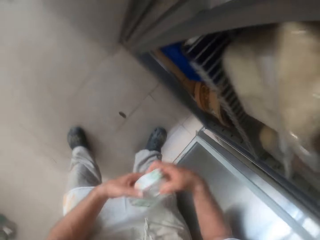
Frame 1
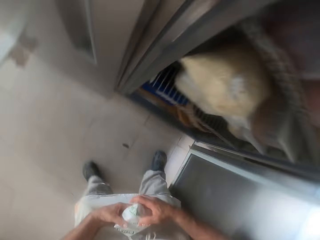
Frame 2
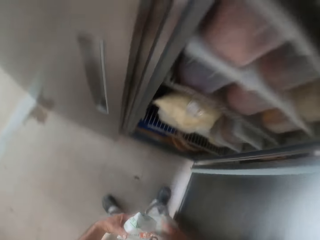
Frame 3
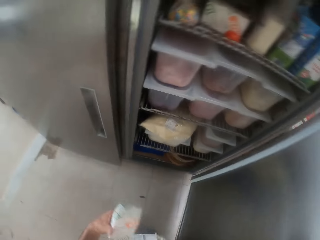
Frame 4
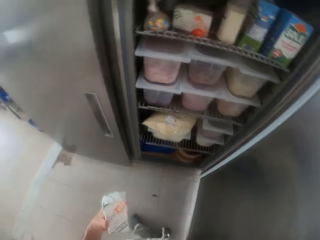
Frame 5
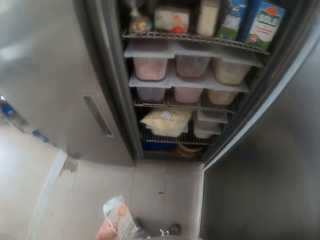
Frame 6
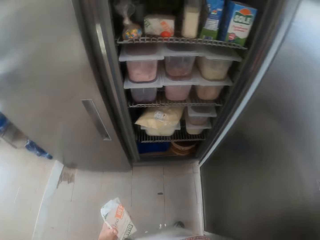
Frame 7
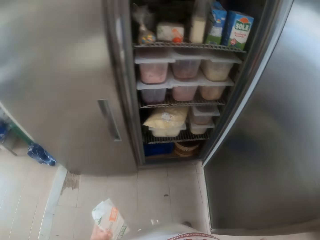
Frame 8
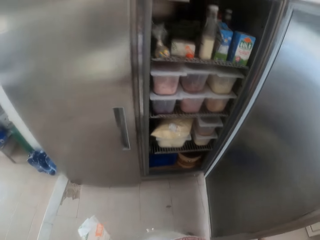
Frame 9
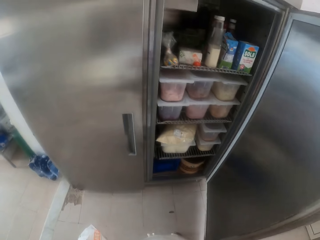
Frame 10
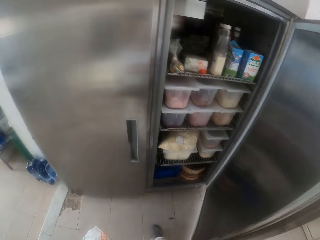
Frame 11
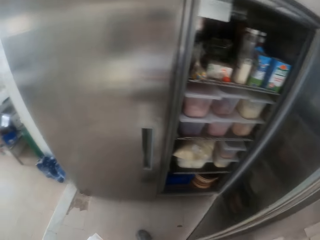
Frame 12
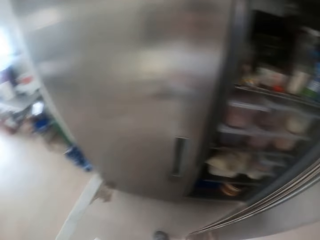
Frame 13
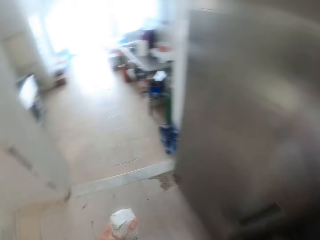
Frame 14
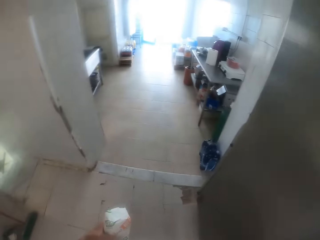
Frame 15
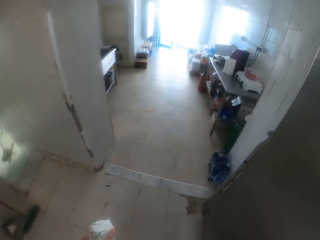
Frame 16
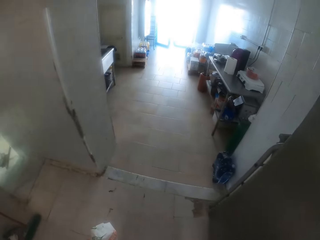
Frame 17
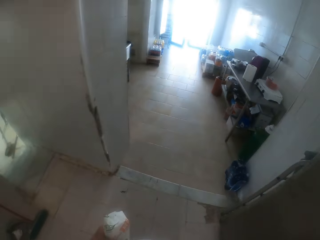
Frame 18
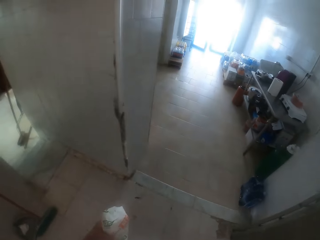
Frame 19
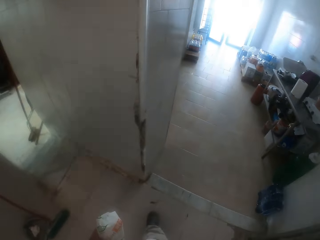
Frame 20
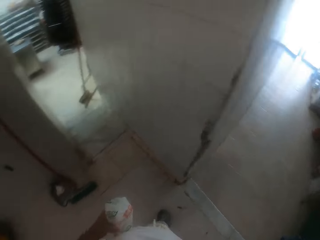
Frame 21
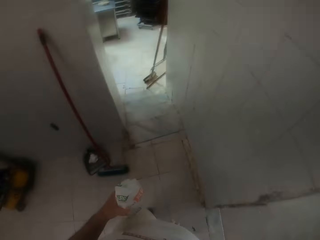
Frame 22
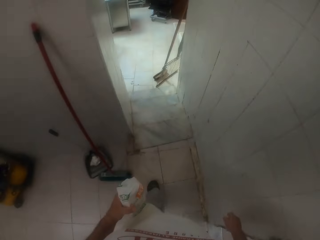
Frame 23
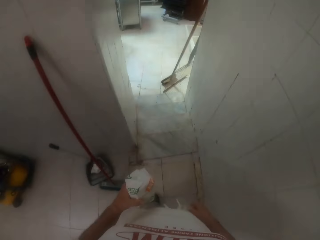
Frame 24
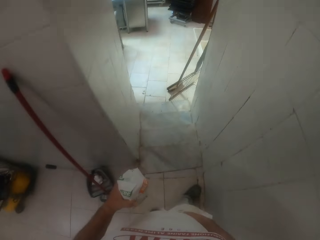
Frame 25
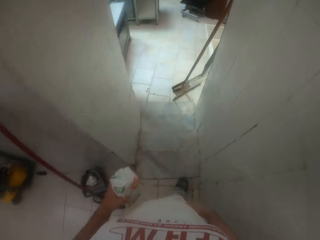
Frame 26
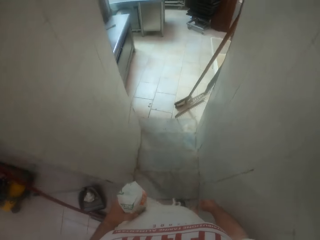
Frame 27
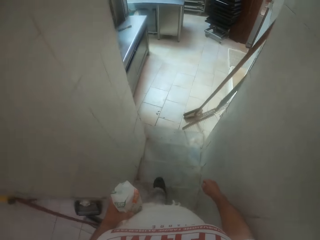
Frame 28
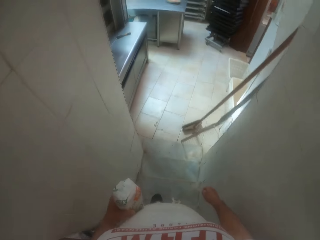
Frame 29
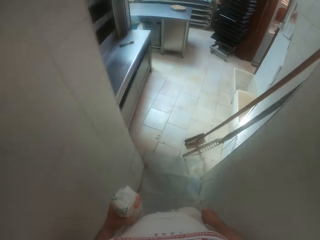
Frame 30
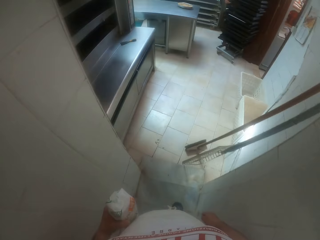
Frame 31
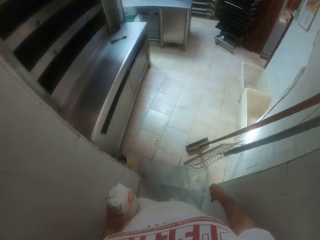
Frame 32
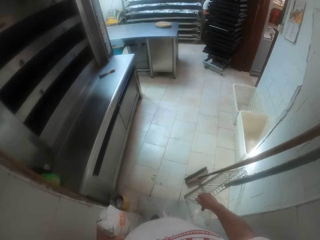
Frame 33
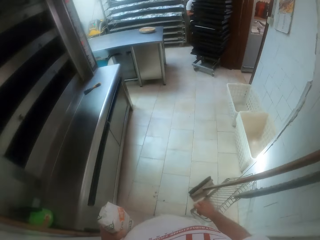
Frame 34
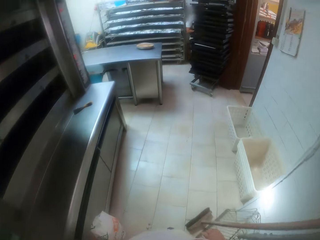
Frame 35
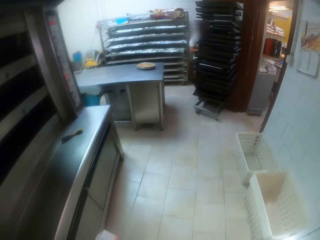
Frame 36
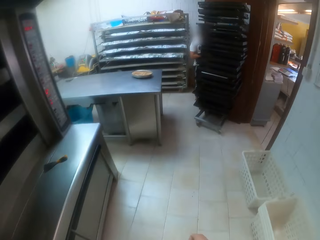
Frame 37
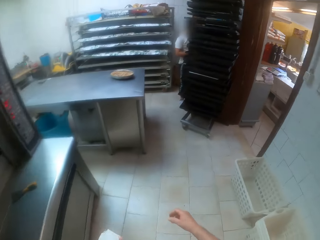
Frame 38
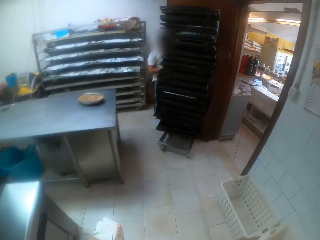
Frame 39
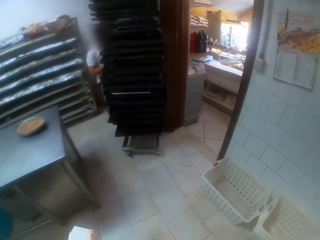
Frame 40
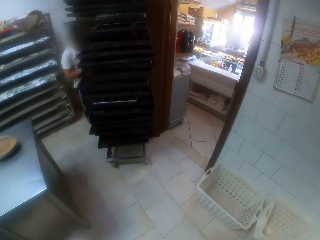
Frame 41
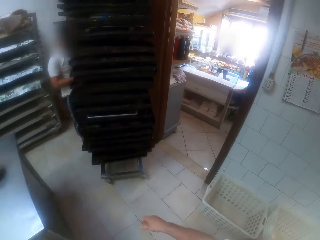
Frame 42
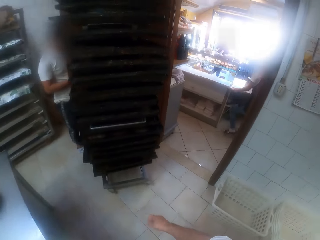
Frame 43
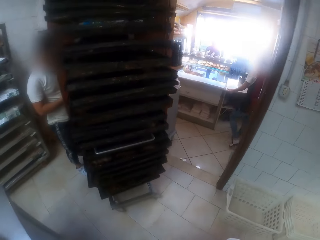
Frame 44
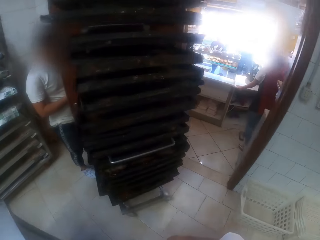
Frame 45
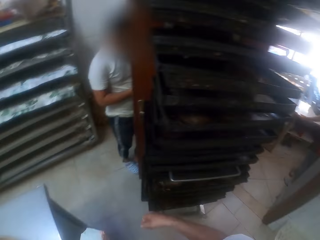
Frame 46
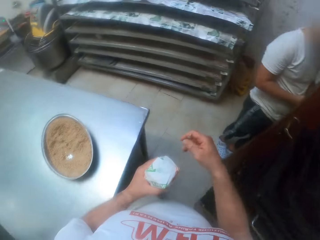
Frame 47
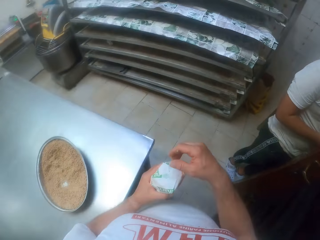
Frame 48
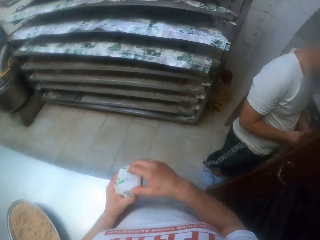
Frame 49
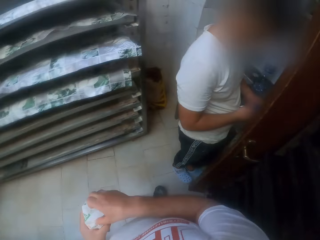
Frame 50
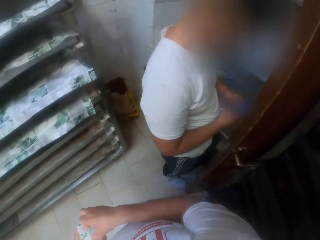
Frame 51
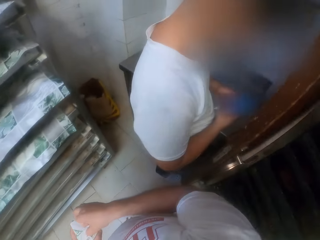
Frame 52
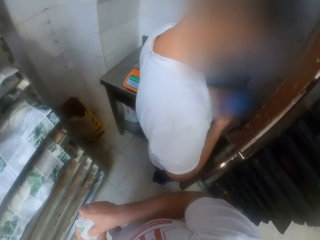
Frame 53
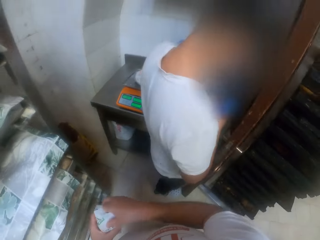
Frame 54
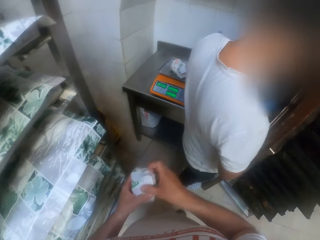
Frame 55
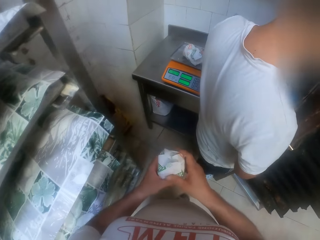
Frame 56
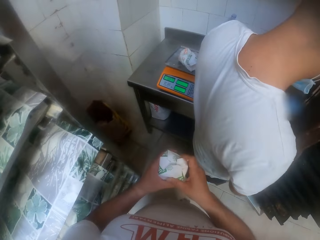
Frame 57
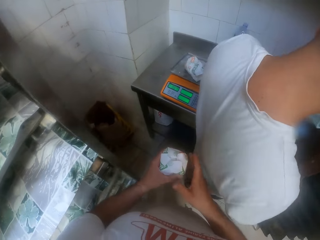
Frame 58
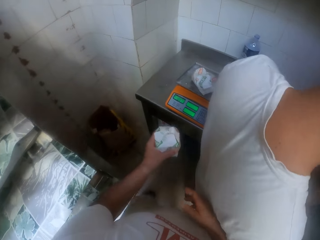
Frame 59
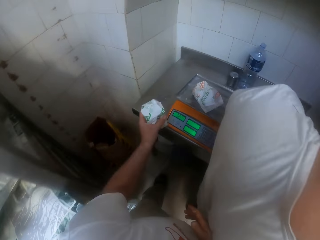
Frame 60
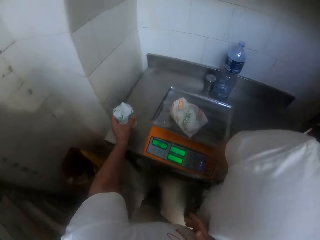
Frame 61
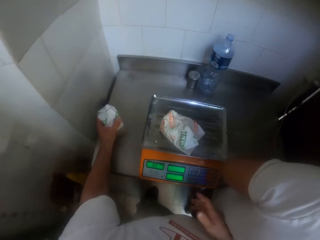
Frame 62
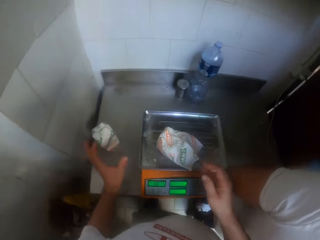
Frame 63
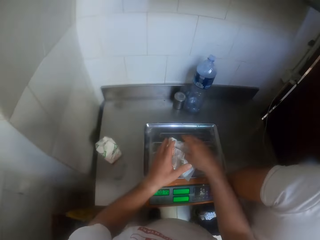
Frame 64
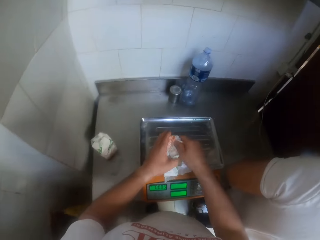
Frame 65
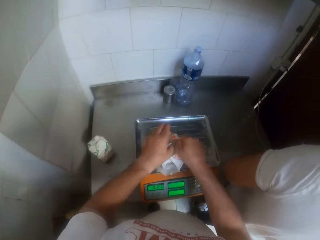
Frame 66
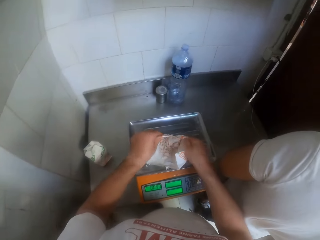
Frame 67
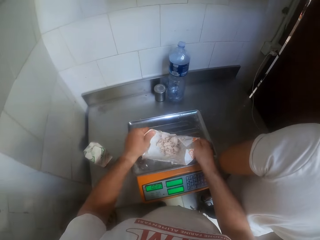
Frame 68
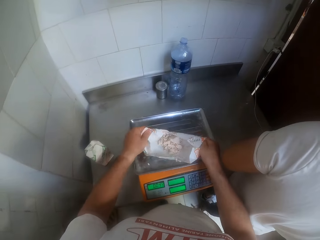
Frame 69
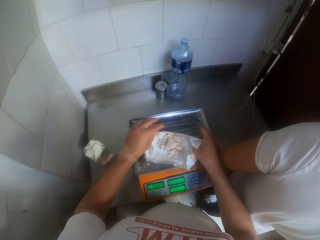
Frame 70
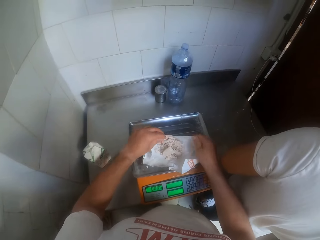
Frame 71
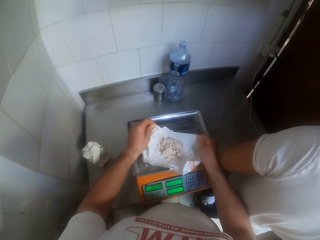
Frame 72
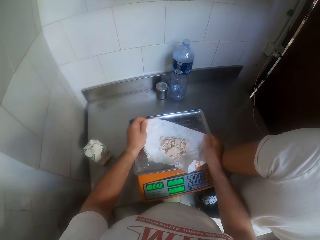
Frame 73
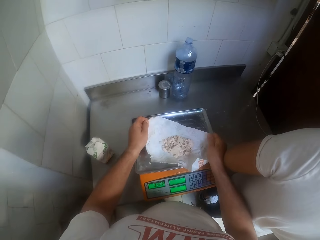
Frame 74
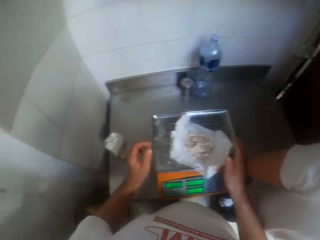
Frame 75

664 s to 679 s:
The camera wearer passes the package to his right hand. He closes the fridge with his right hand. He looks around the bakery and walks around the bakery. He holds the package with both hands. A man operates a mobile phone. The camera wearer drops the package with his left hand on the table. He picks up the packet of flour on the table. He cuts the packet of flour on the weighing machine. He opens the paper bag on the scale.

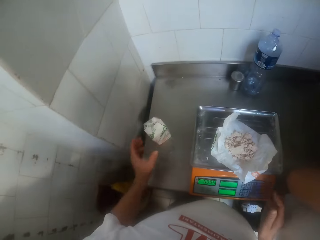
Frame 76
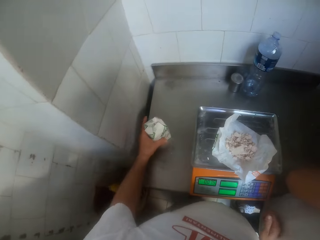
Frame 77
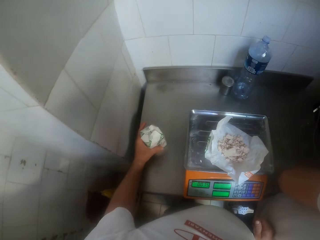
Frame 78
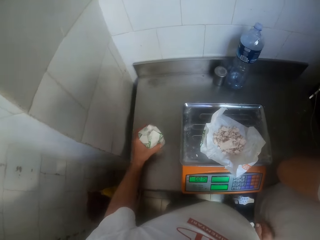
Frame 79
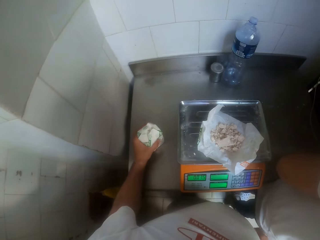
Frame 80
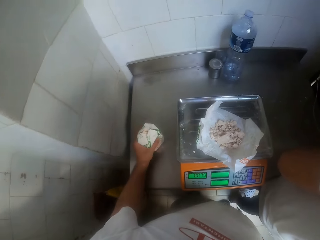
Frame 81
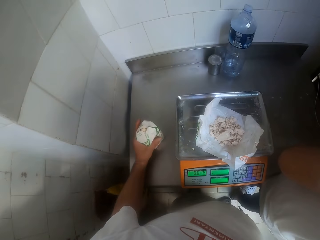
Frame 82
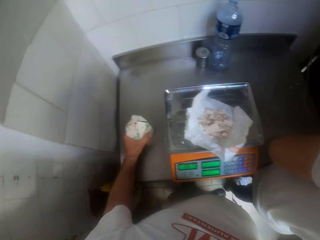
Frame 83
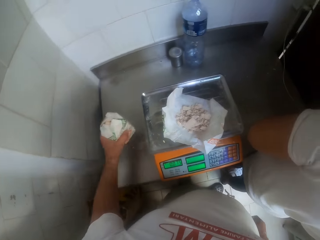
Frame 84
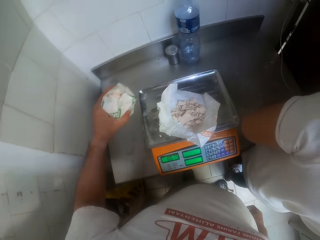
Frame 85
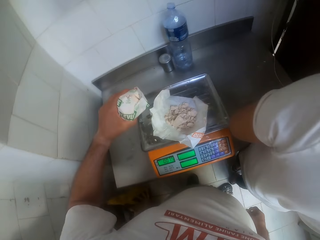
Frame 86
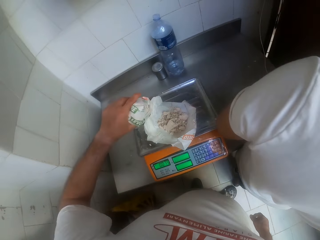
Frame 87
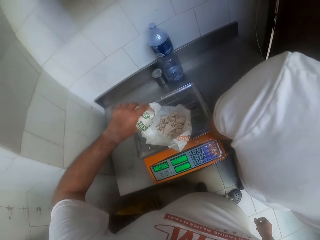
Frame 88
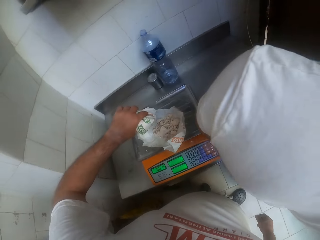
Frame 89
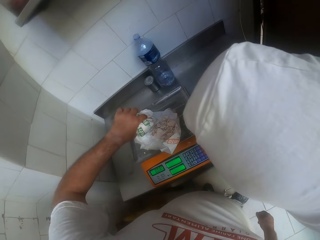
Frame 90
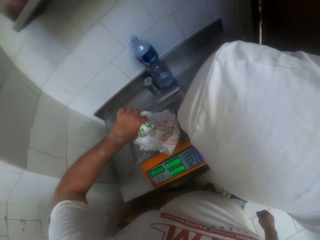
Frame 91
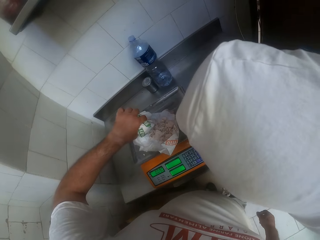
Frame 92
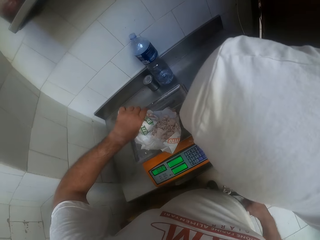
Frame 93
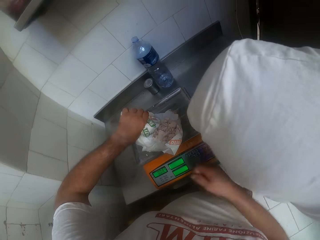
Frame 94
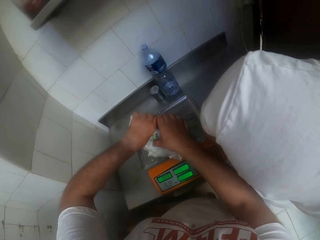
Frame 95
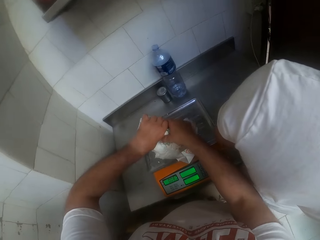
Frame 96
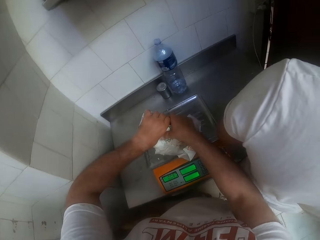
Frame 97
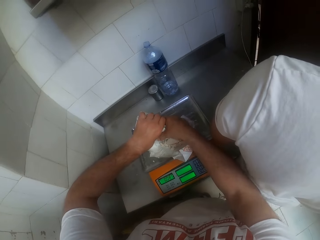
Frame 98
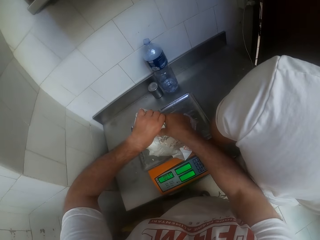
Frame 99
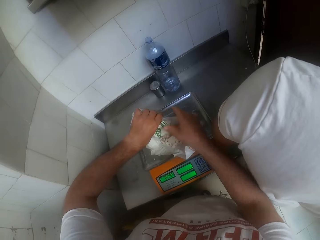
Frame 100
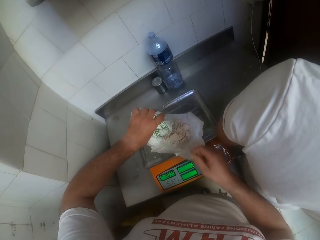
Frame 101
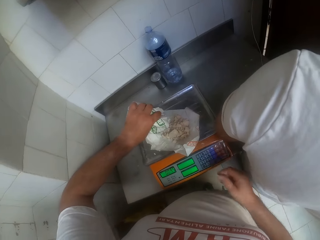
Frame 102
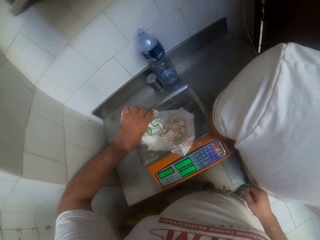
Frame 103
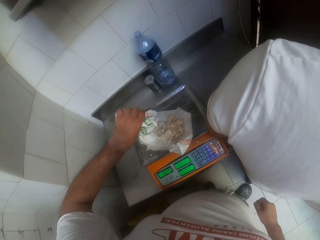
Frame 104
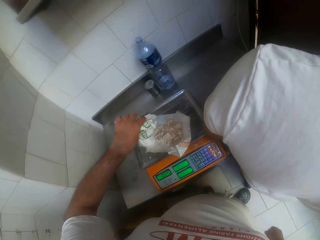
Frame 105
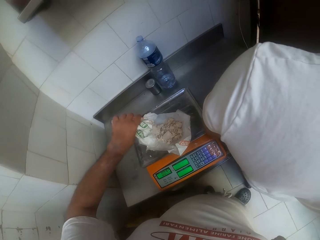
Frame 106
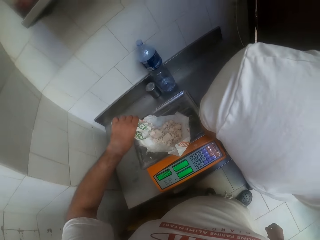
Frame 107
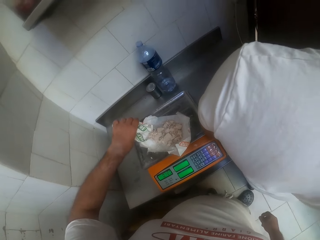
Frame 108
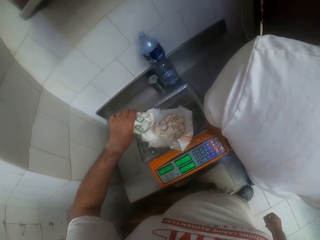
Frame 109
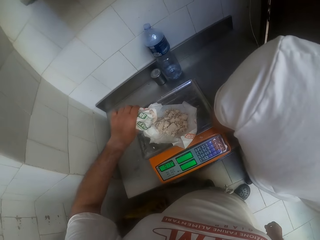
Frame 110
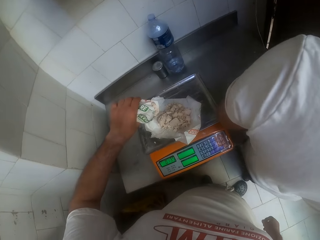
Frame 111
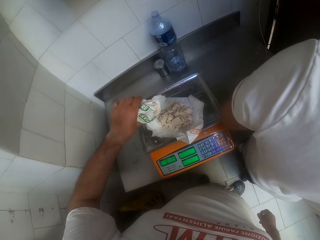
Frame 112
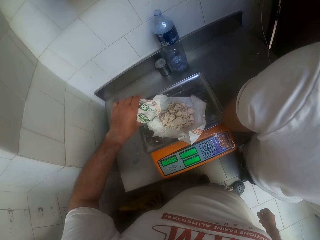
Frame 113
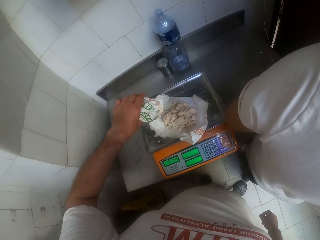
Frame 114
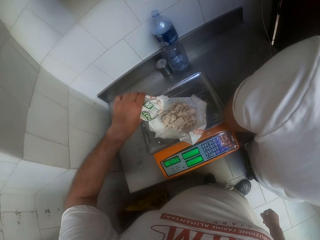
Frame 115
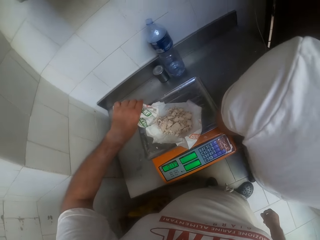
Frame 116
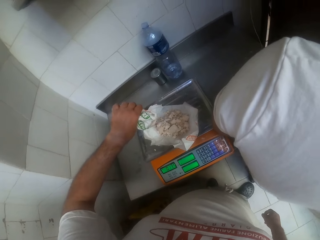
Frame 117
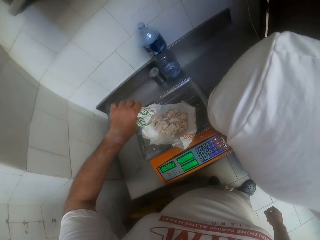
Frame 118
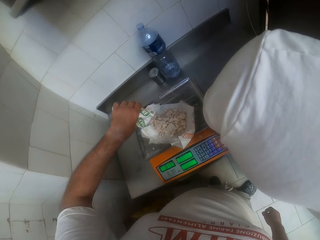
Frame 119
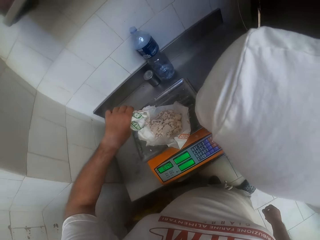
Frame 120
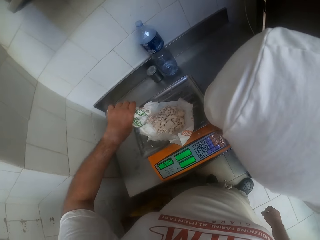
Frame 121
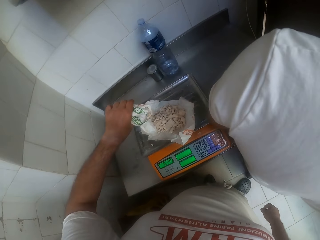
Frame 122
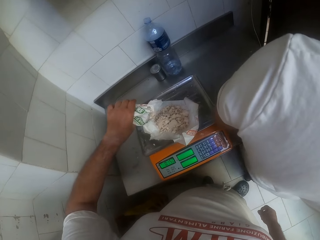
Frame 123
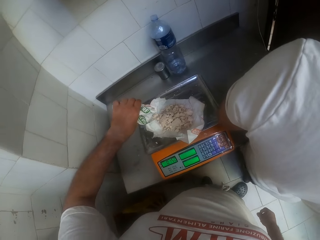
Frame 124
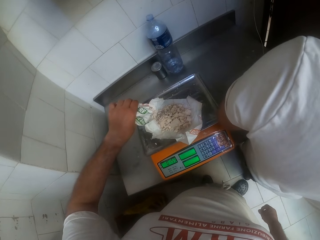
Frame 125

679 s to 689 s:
The camera wearer picks up the package or packet of flour from the table. He pours the flour from the package into the paper bag on the weighing machine with his left hand. He pours from the package into the paper bag with both hands. He pours from the package into the paper bag with his left hand. He stares at the weighing machine screen.
